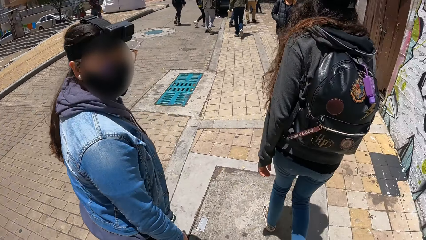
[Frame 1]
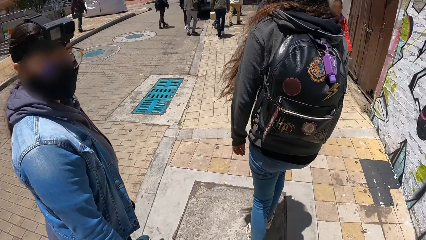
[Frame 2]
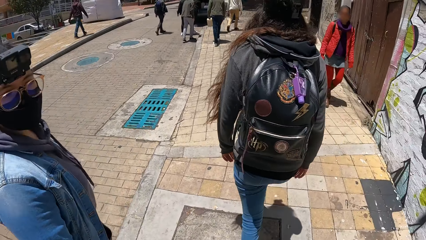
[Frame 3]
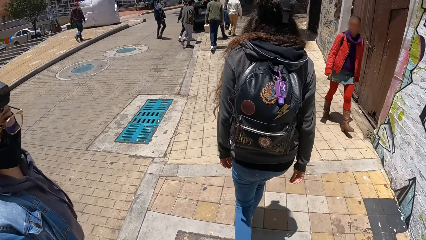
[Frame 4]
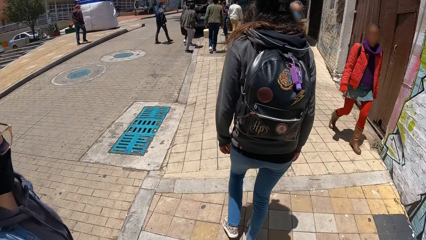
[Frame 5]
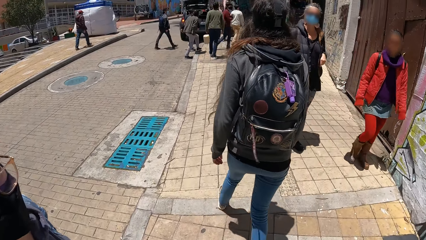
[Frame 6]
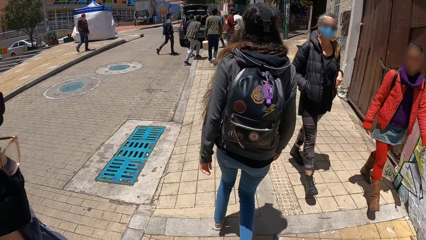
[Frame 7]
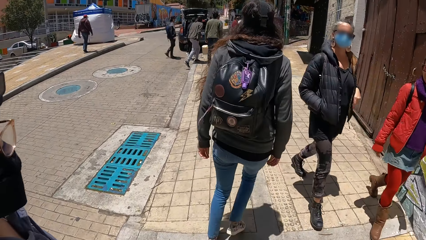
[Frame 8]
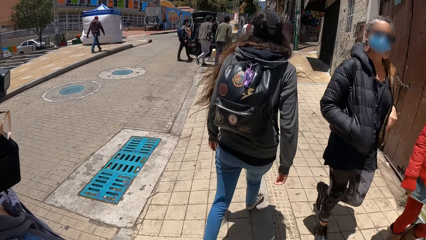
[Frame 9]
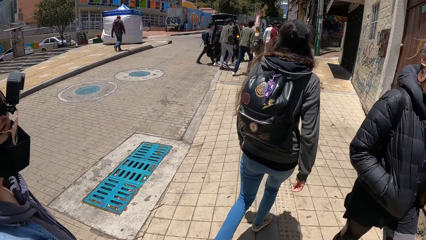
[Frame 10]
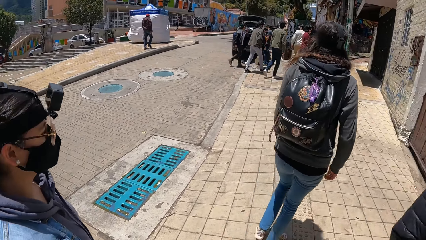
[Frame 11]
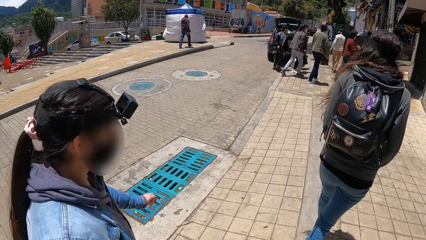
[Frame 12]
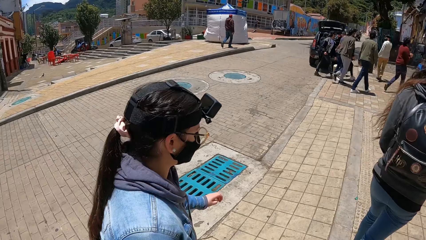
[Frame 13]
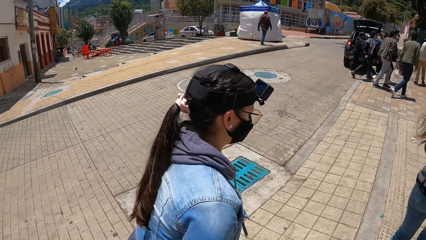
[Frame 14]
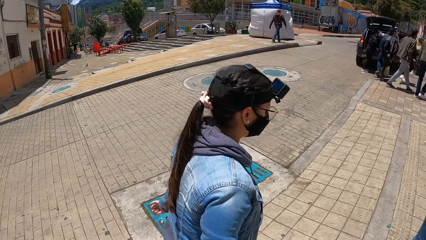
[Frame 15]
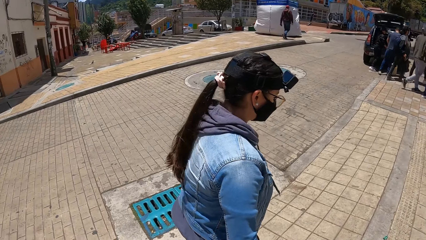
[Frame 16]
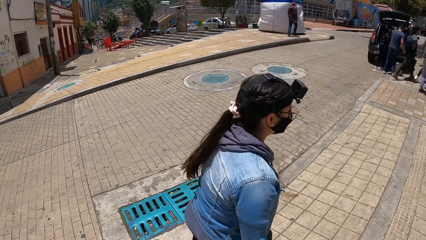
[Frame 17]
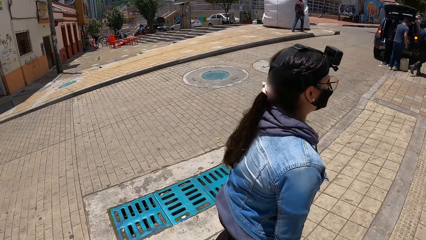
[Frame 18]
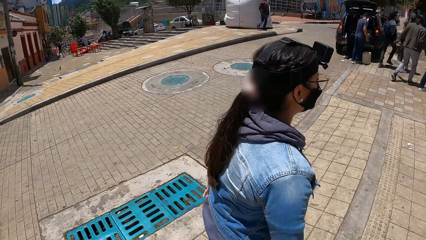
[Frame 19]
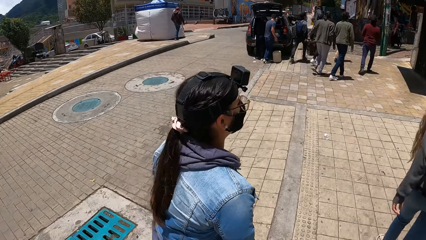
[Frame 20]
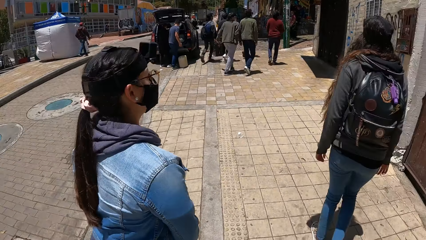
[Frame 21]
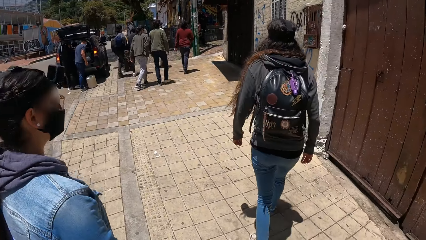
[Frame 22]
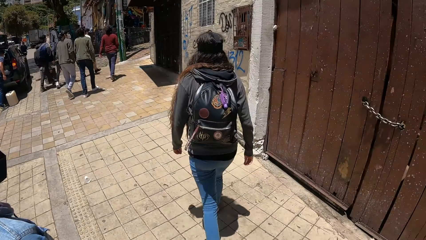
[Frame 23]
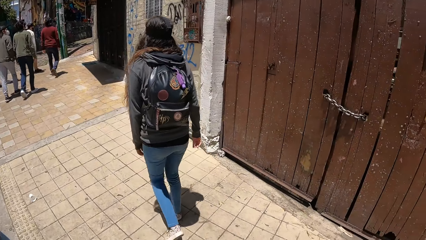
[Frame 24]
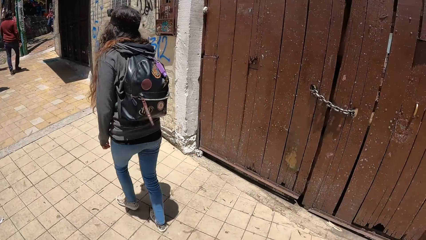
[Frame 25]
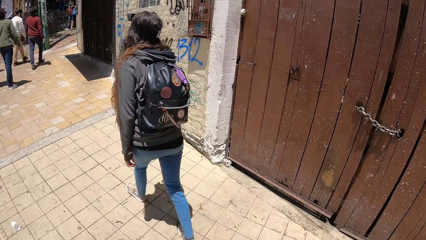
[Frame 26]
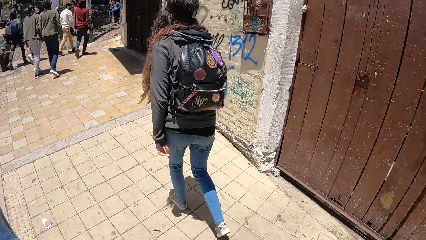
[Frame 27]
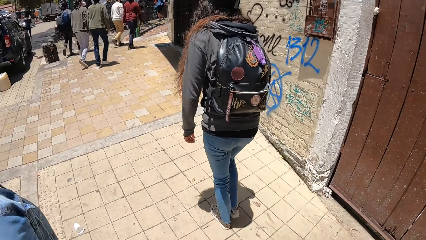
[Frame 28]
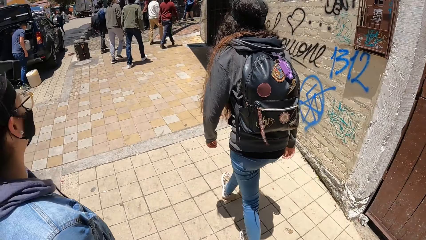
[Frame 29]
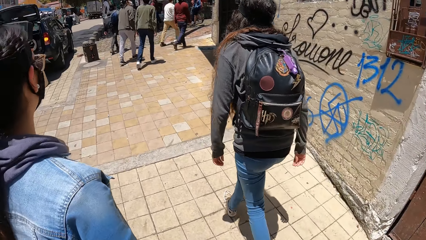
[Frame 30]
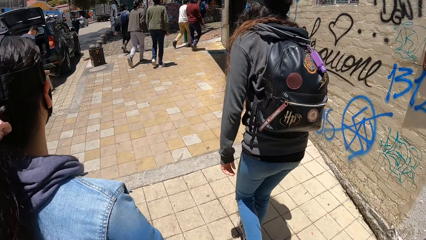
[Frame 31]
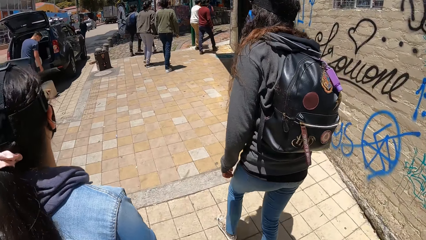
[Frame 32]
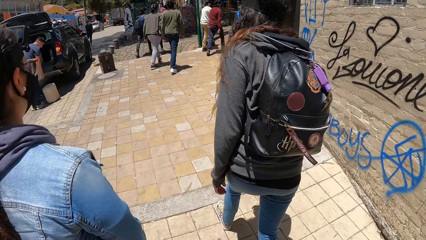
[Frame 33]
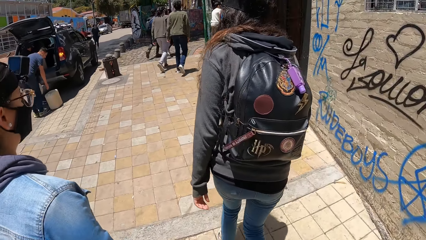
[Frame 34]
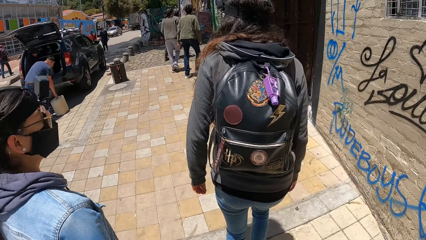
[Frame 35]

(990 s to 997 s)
The camera wearer walks past a woman and another woman.

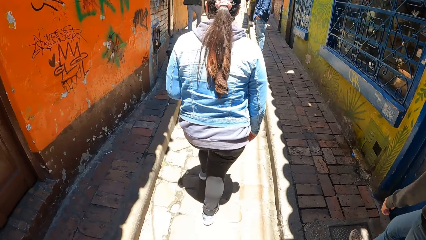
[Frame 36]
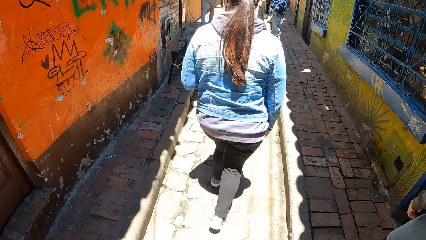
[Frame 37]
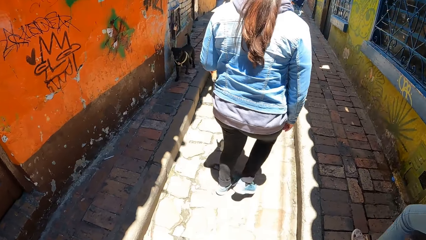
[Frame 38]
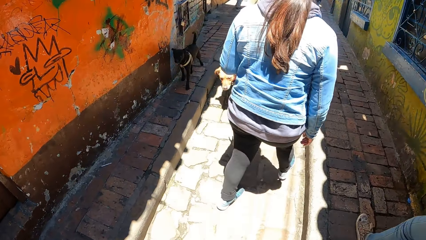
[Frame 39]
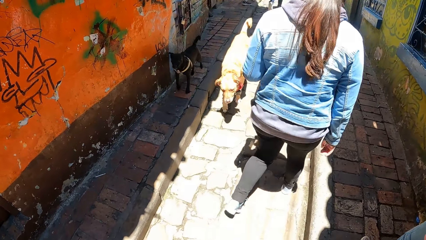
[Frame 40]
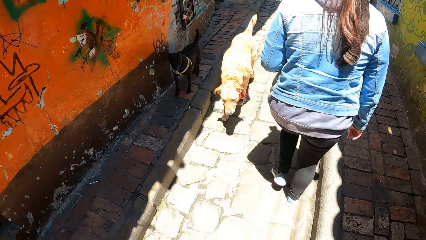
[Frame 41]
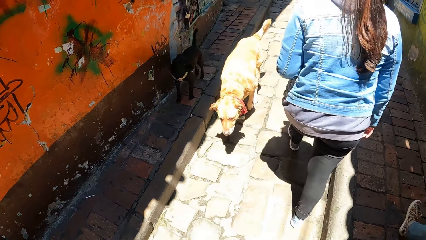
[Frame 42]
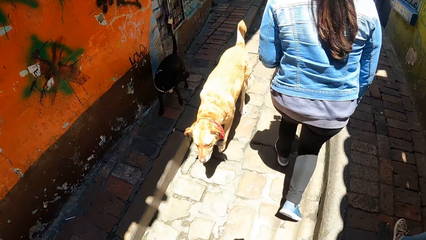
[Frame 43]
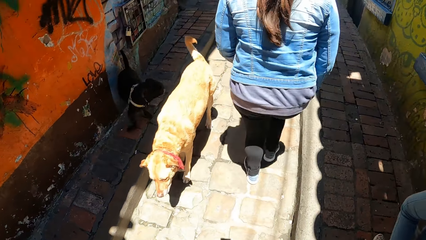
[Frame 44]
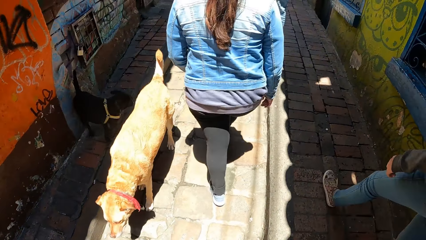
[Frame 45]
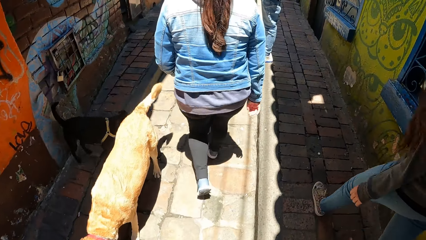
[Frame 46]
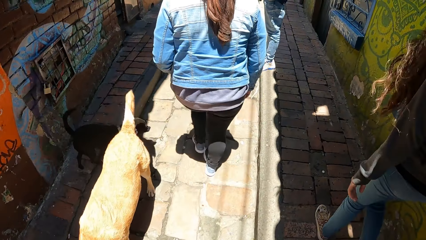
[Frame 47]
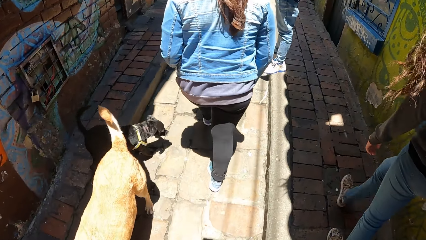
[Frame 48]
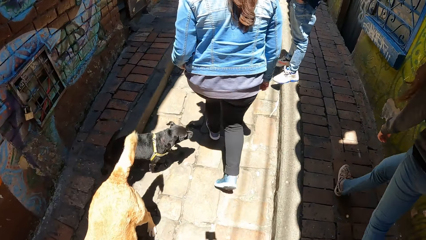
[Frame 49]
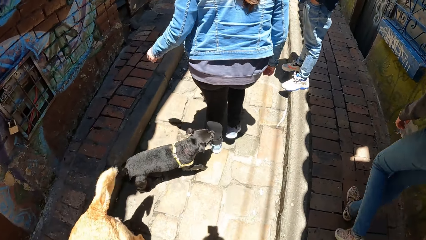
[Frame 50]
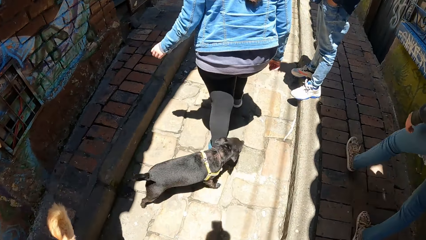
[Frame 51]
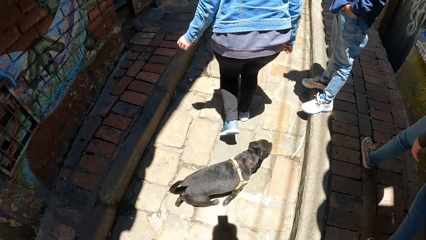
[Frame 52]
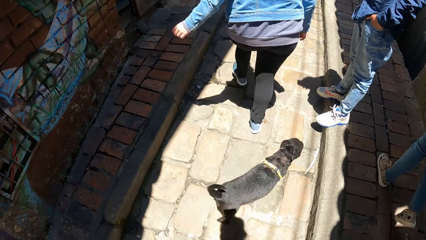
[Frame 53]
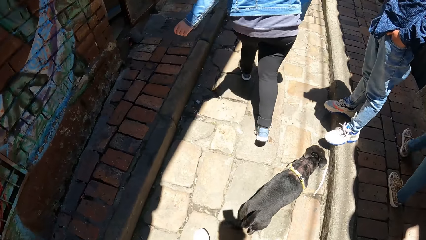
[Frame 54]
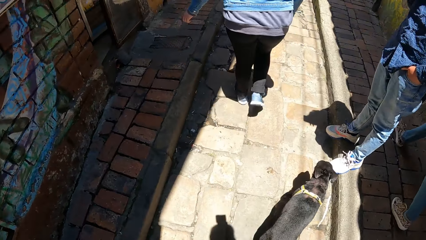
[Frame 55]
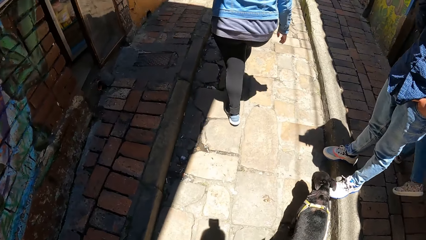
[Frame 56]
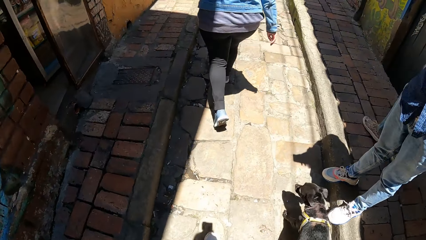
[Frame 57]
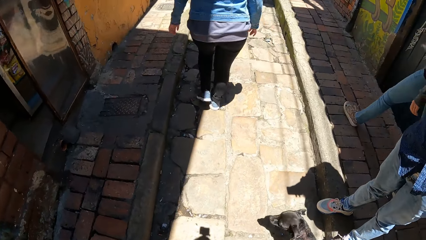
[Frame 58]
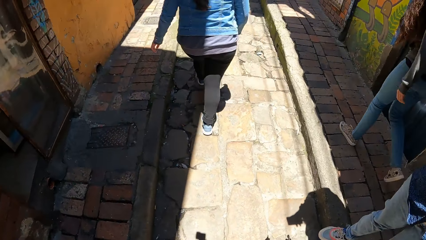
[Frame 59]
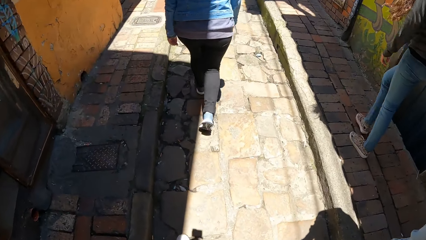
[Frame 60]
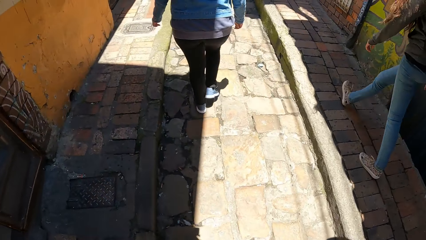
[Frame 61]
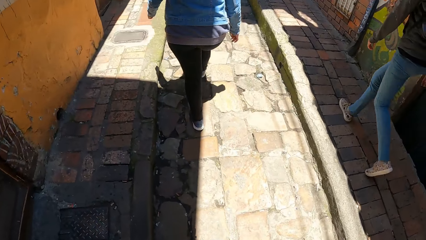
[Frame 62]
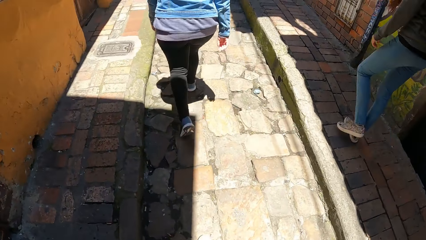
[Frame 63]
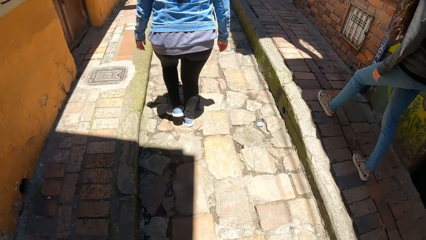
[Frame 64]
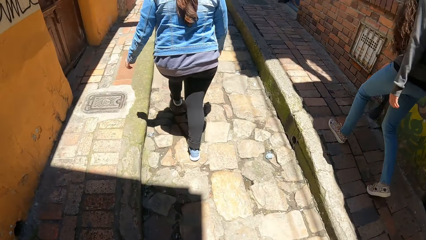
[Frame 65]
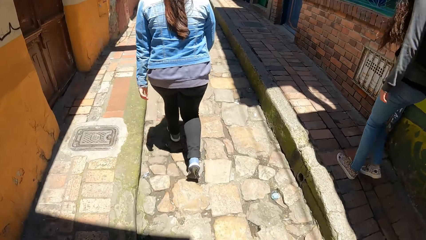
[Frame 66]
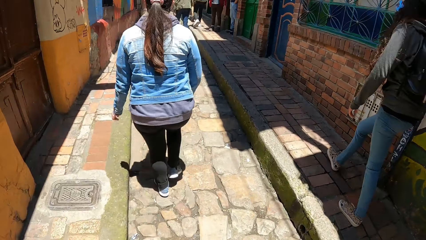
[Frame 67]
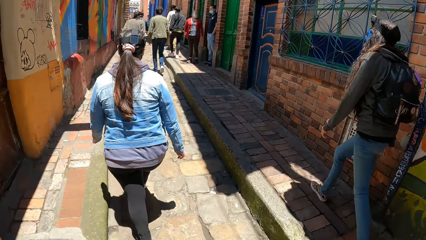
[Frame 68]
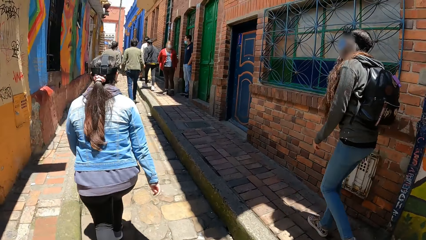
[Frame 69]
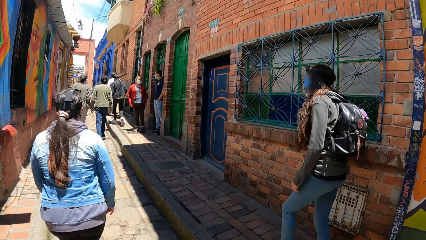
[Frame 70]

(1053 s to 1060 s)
The camera wearer walks past a dog and another dog.

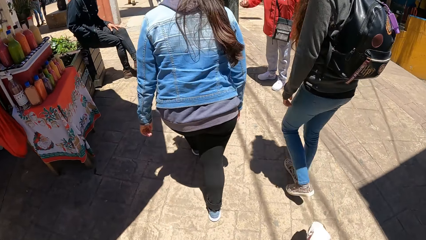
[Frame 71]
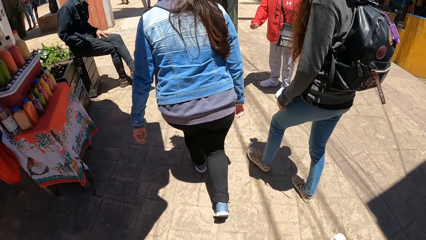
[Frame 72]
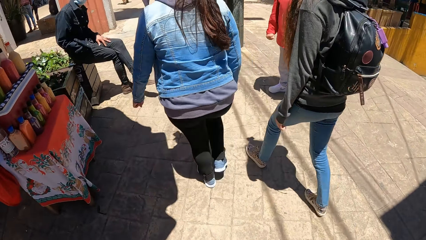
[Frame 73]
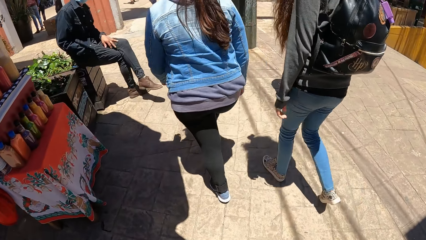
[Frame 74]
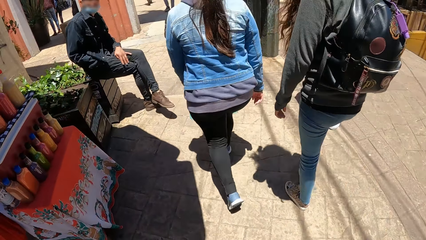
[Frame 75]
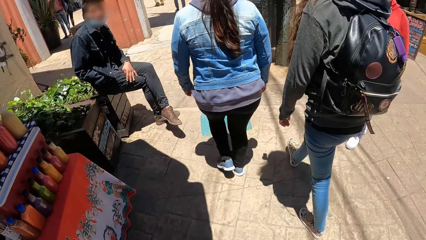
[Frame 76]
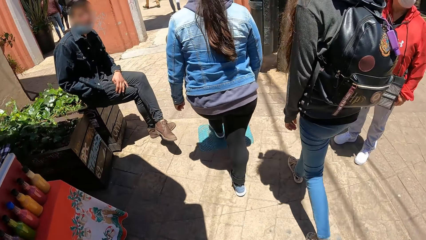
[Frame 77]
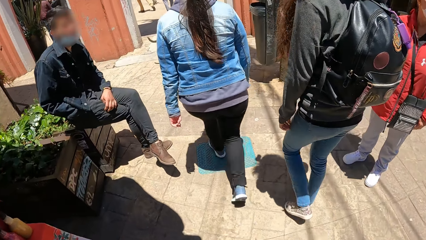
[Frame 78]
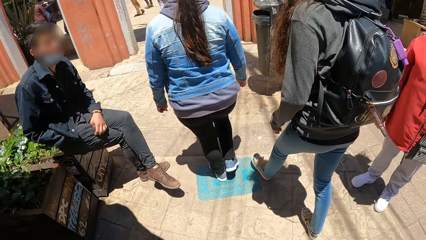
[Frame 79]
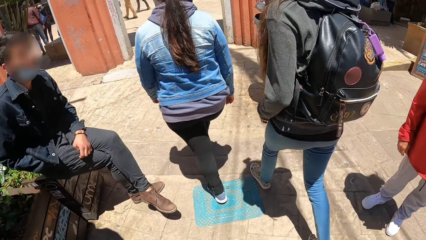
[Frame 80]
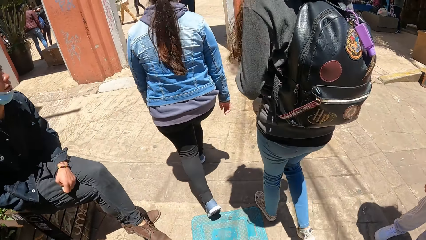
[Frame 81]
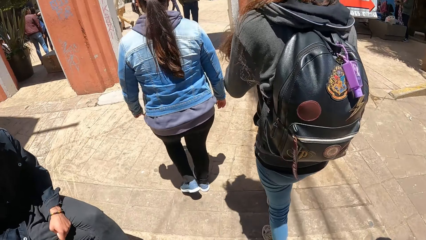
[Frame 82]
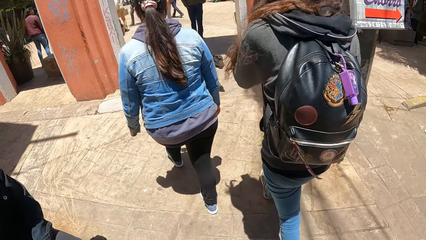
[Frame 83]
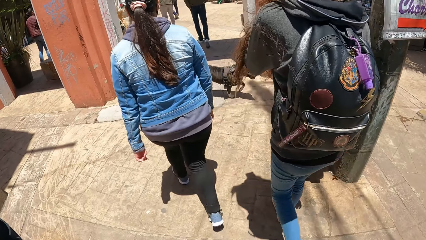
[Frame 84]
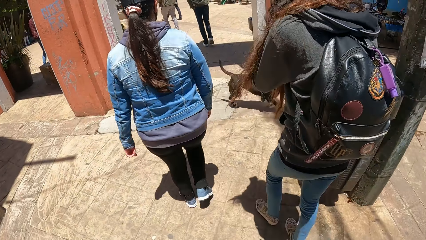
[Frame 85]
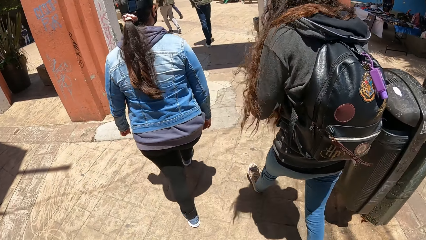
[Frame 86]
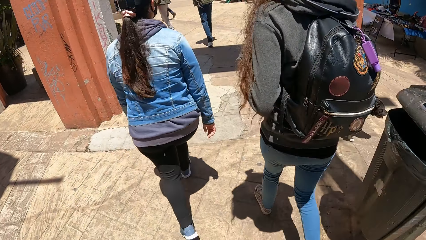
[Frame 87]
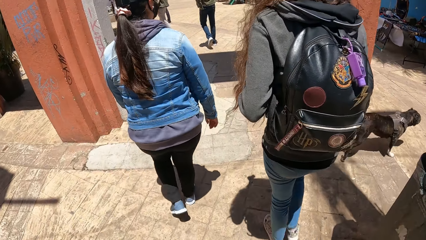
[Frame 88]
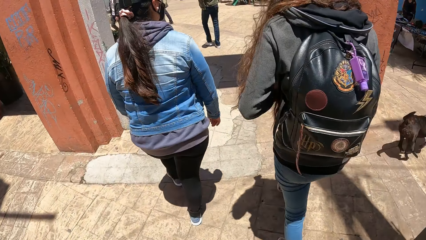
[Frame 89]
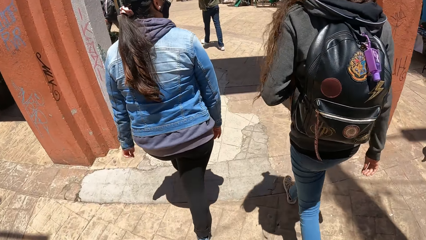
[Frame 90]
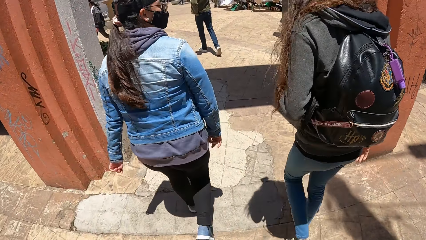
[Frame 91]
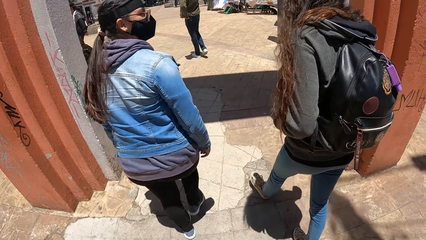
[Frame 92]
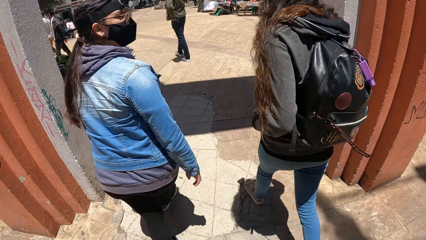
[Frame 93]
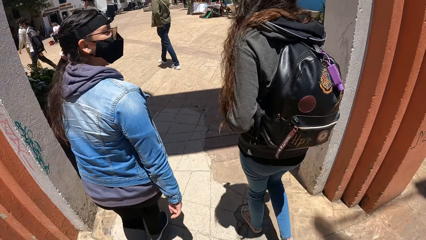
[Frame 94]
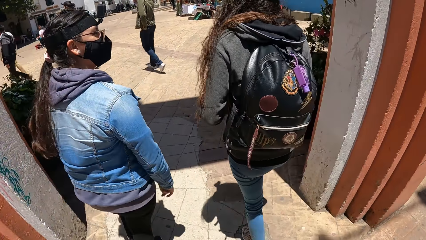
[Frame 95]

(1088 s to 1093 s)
The camera wearer walks past a man and another man.
